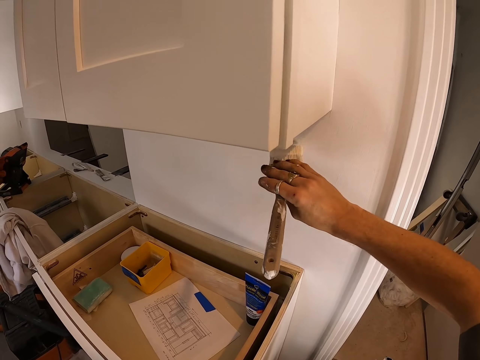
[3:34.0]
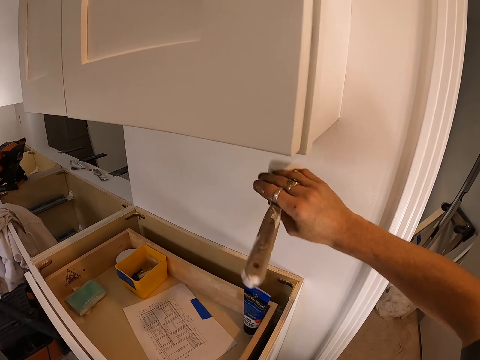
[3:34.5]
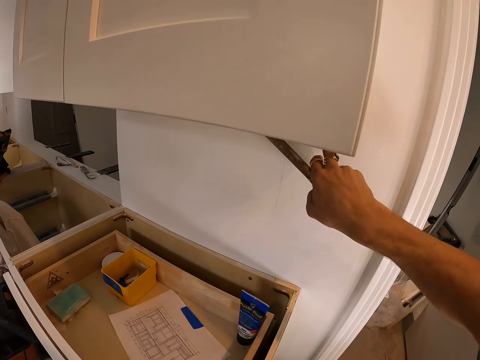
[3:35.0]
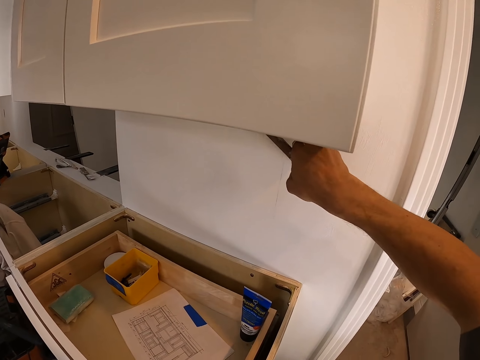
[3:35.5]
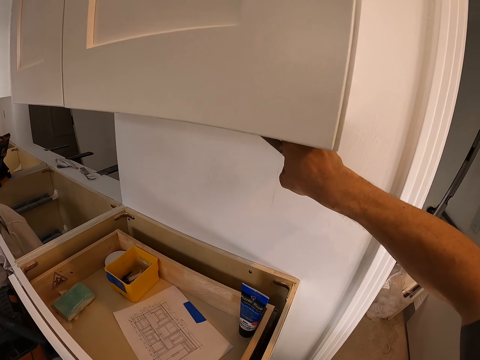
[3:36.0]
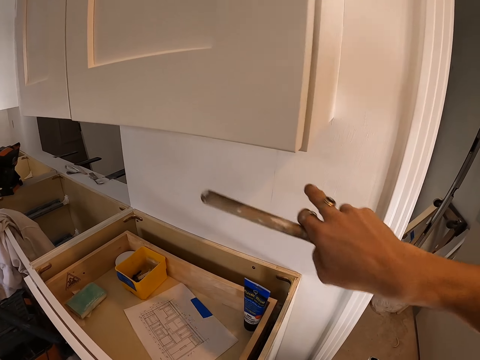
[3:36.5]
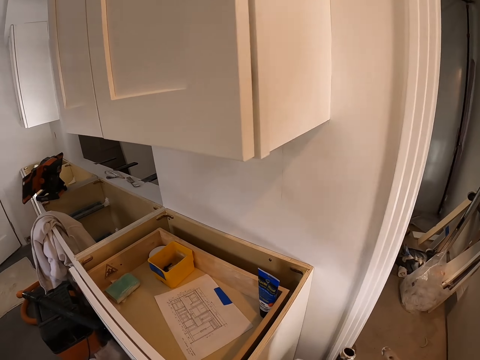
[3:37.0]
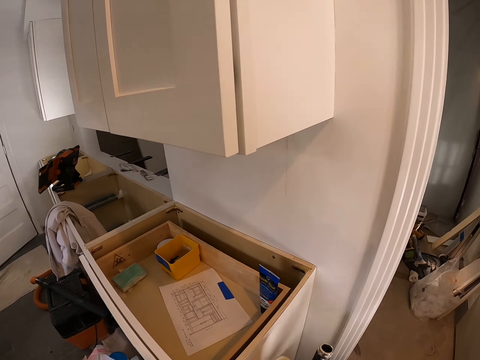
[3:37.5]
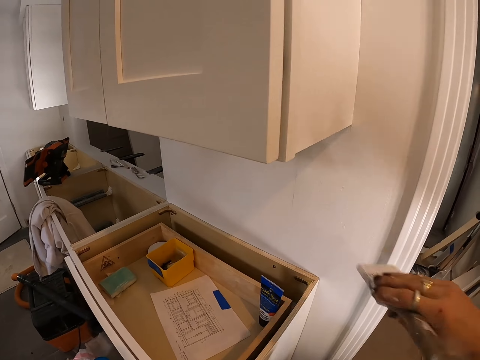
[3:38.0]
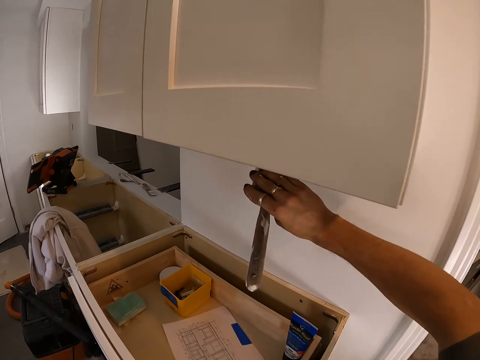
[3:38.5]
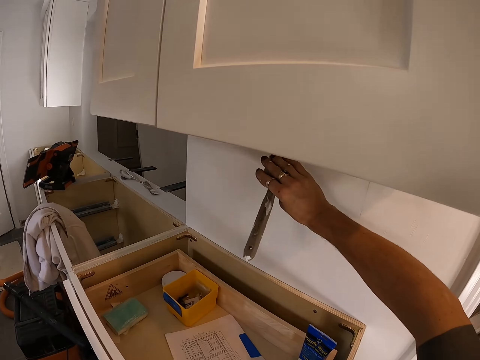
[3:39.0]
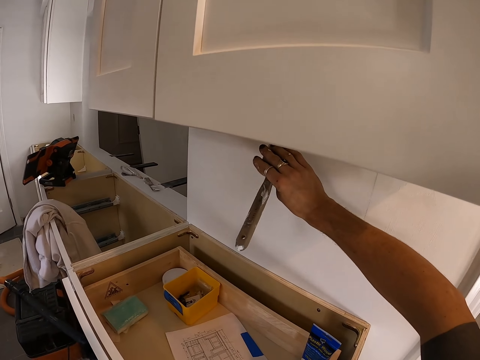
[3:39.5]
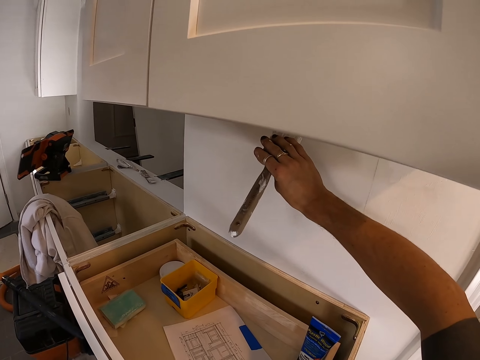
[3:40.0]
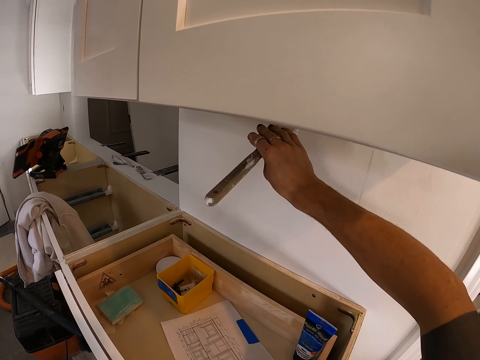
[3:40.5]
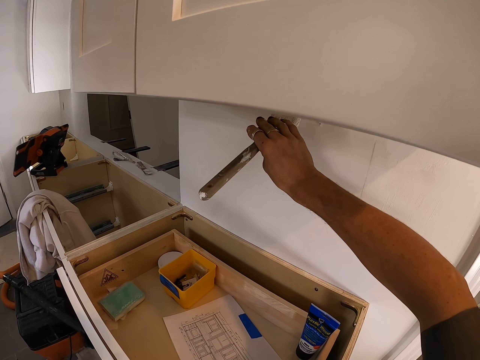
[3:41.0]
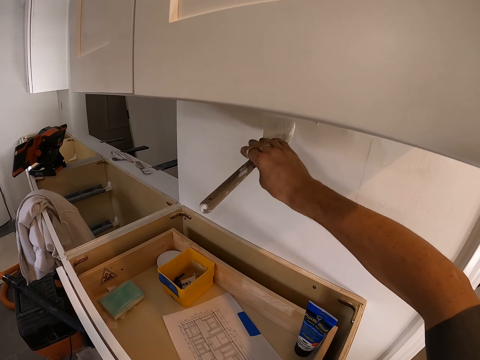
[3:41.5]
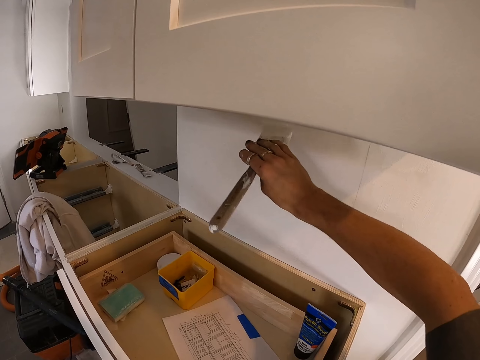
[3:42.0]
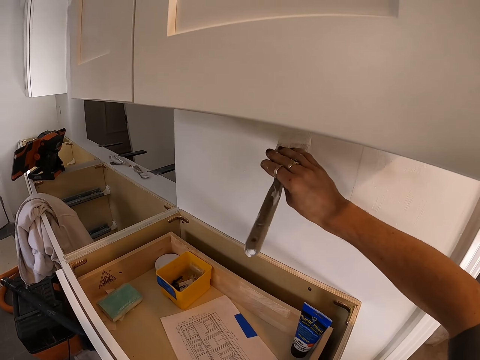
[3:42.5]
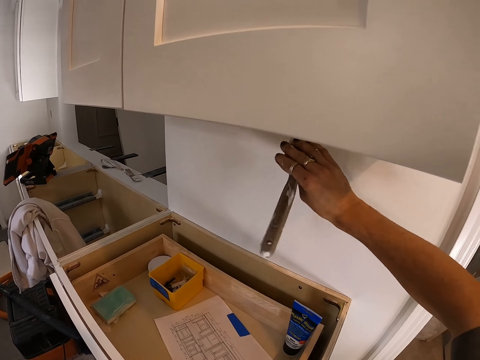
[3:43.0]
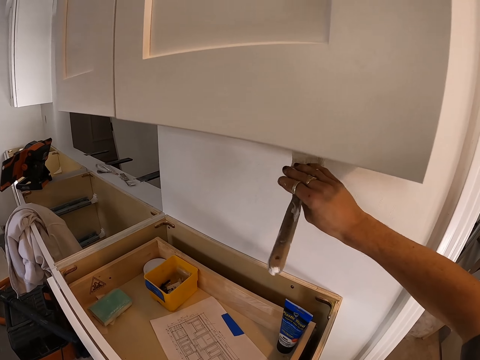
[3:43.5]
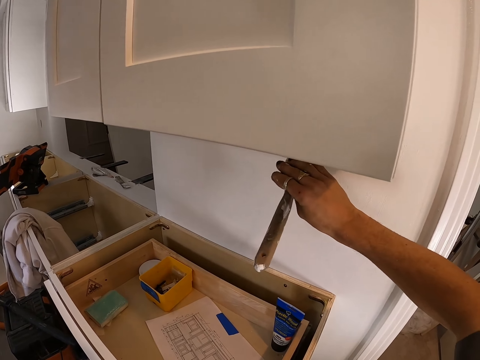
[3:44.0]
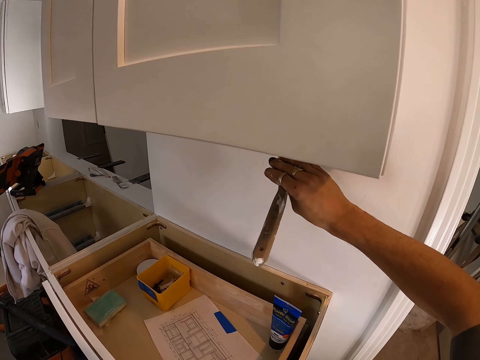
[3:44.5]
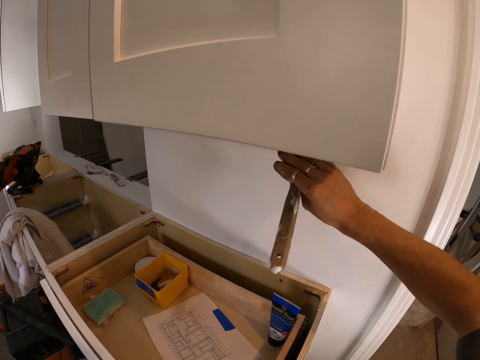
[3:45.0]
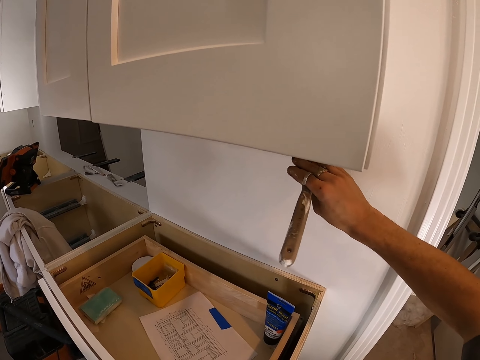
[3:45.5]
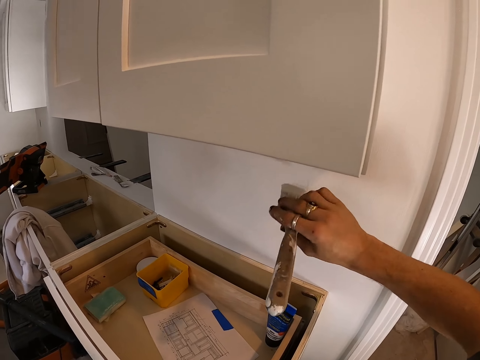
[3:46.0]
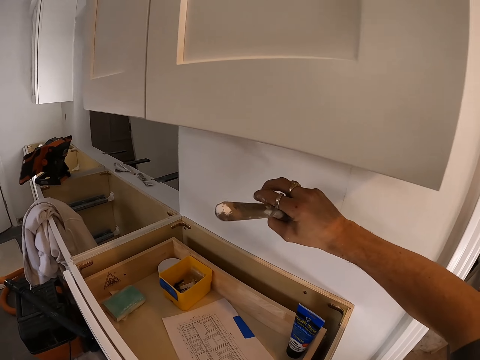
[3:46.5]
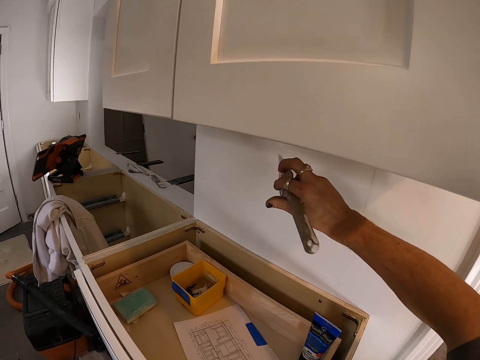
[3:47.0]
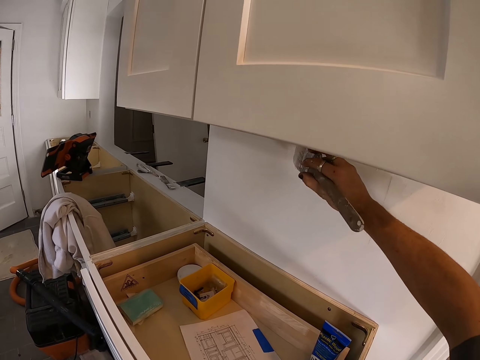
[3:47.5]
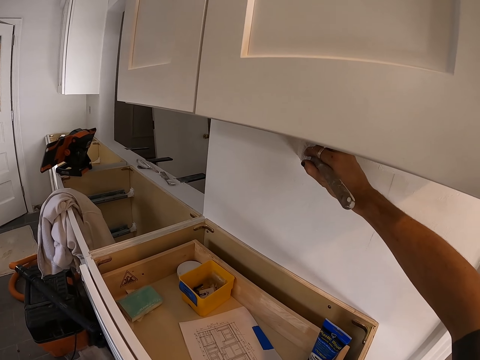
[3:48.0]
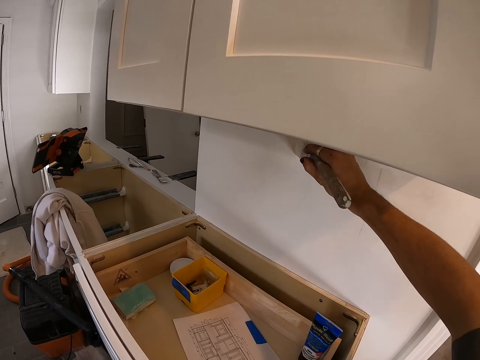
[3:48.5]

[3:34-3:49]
The camera wearer holds on the wall with the finger. They paint.

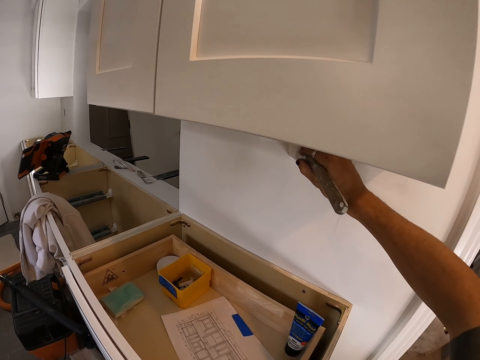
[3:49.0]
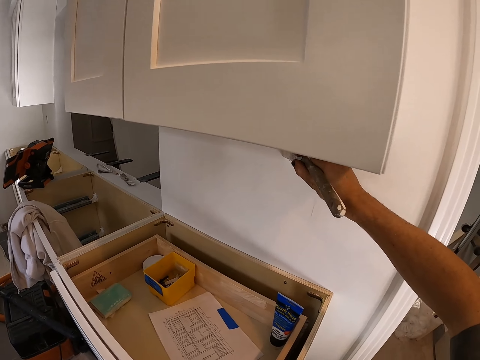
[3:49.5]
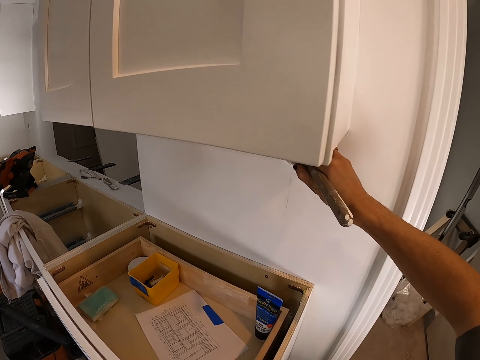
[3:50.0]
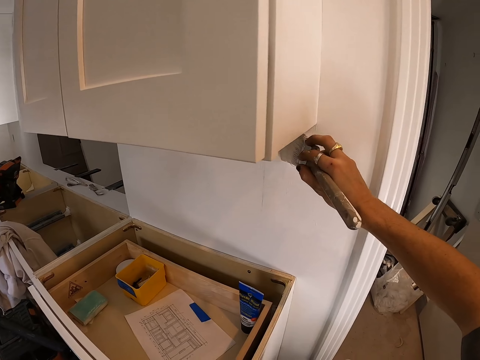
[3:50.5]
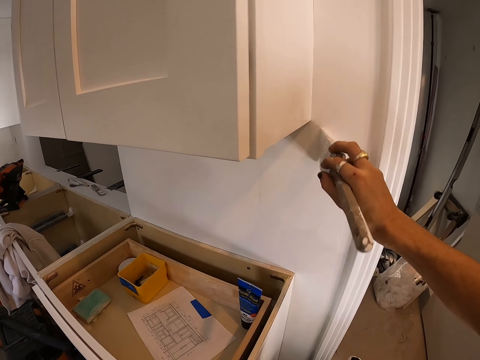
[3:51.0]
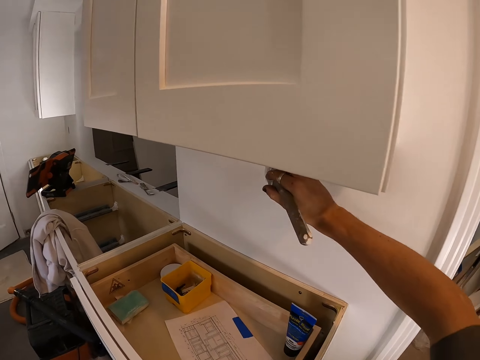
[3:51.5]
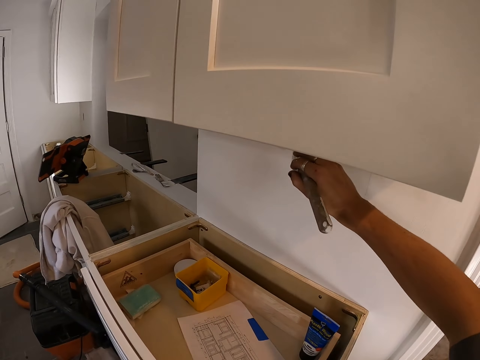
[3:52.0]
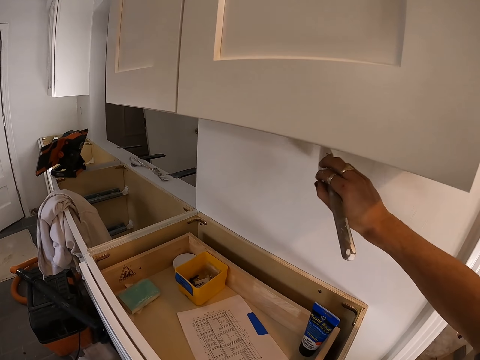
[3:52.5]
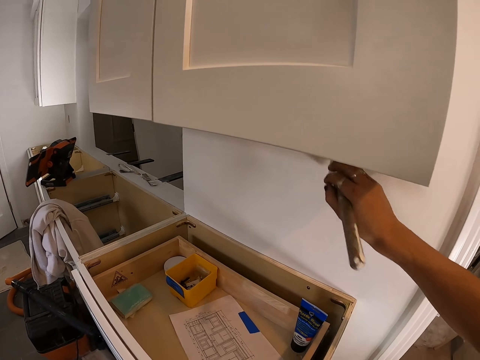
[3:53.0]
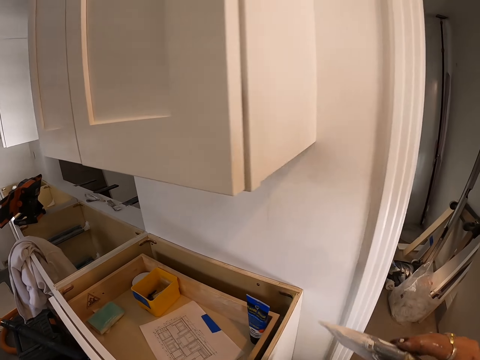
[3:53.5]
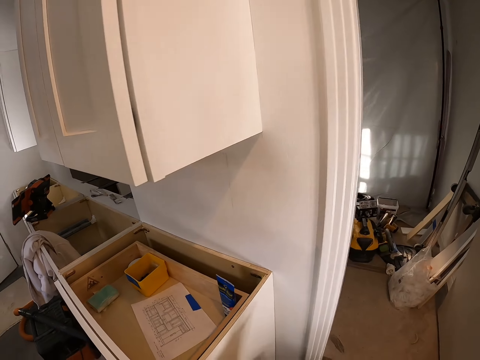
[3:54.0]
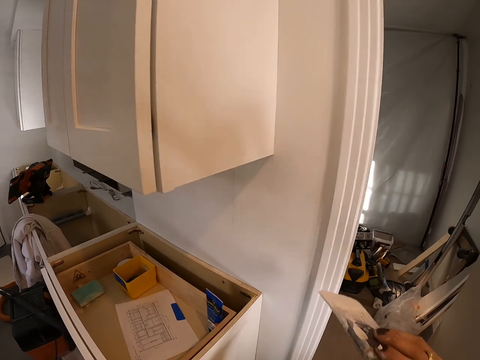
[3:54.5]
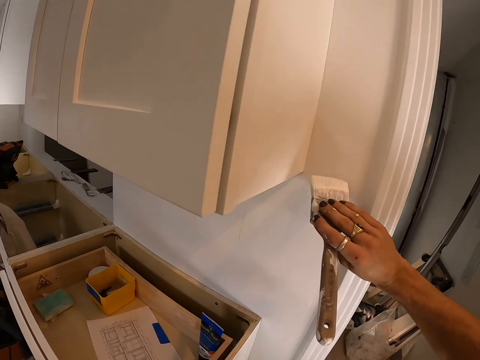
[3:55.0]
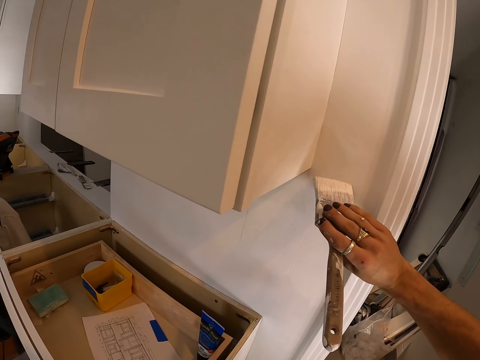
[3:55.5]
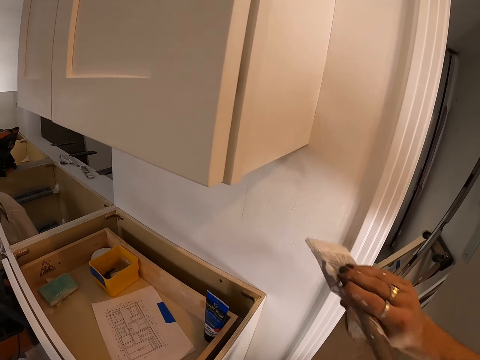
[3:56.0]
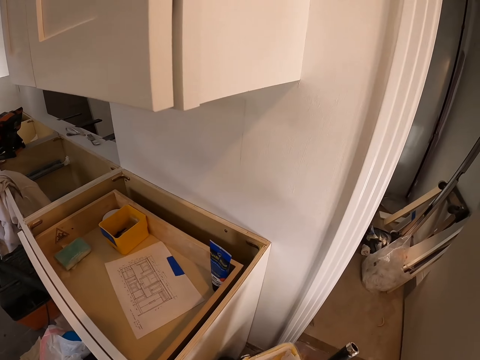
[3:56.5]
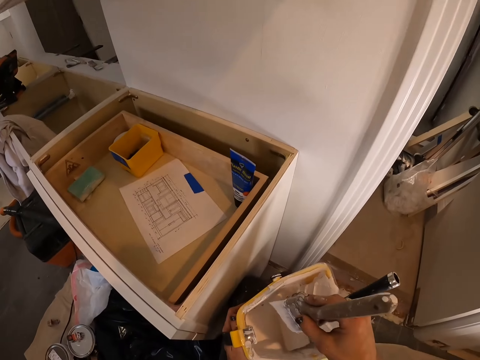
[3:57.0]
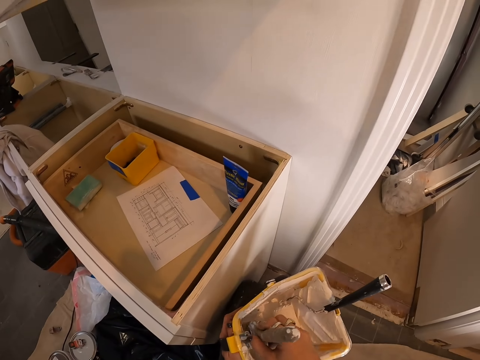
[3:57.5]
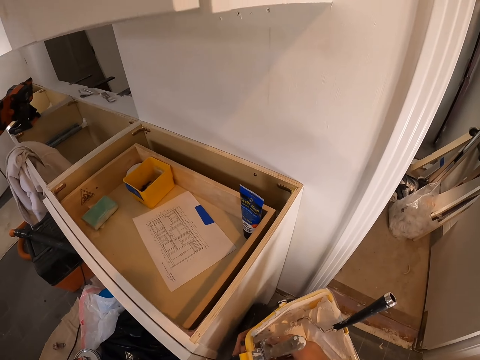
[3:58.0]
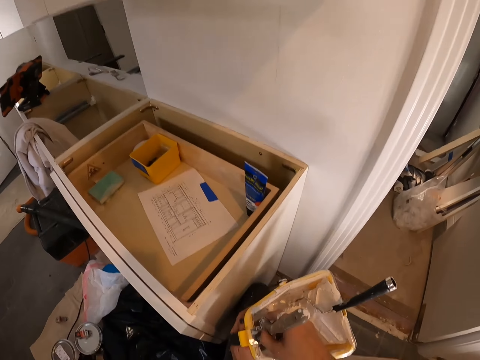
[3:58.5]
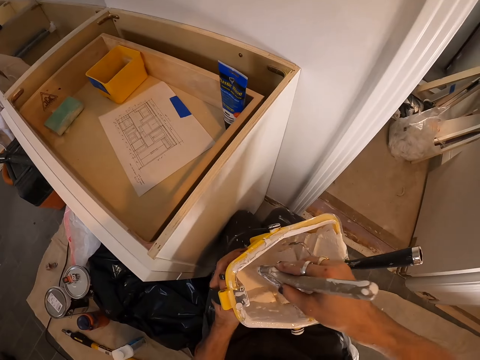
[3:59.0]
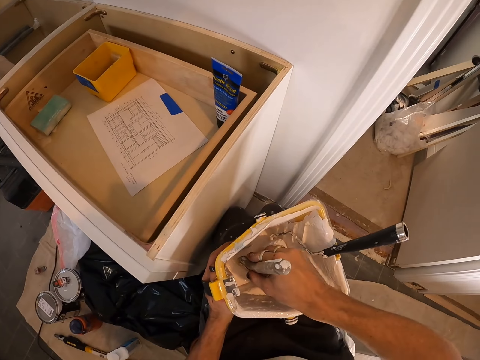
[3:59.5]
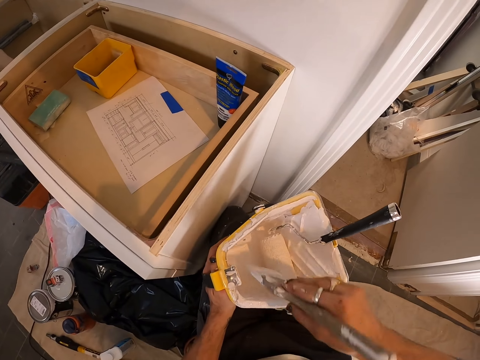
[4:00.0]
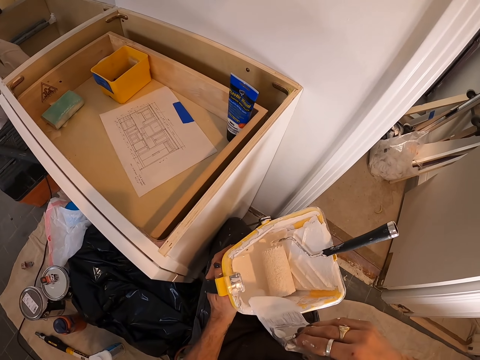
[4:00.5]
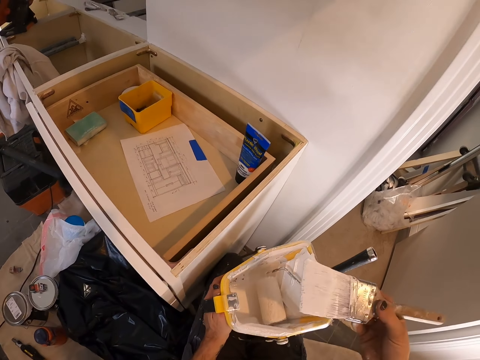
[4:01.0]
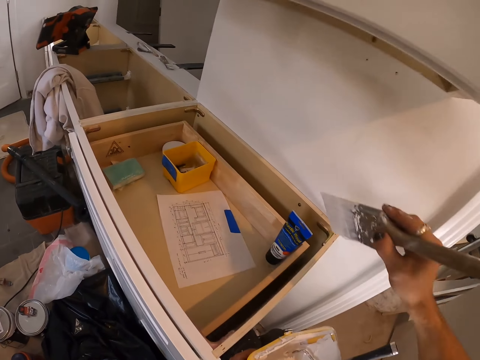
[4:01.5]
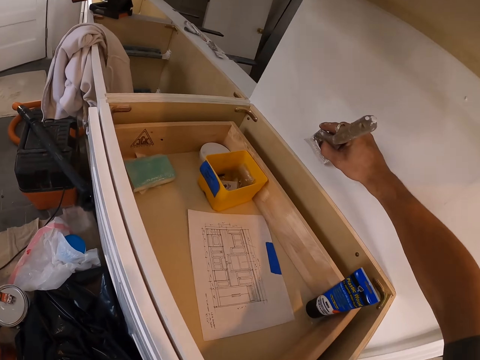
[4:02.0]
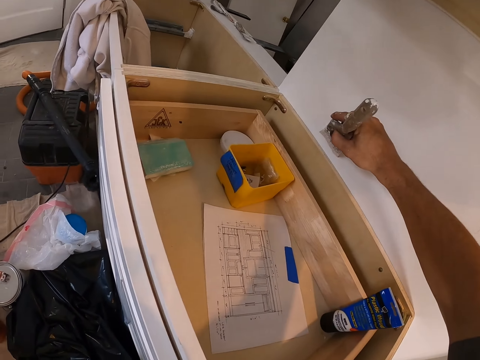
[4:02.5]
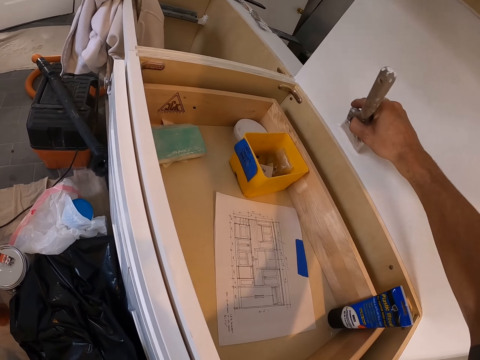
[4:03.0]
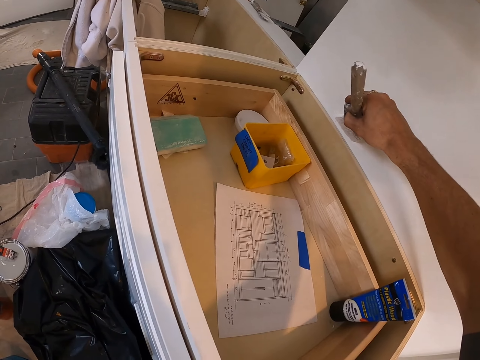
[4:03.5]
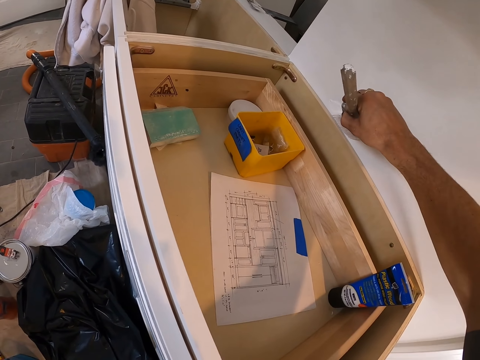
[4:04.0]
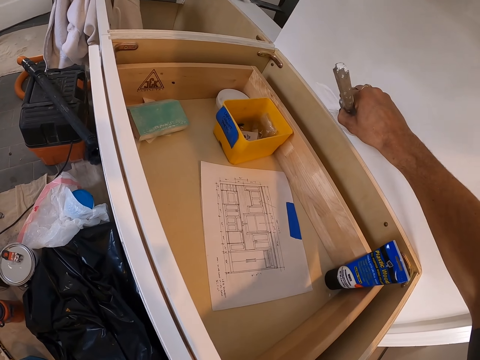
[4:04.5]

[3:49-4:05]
The camera wearer dips the paint brush in the tin of paint. They paint on the wall.
